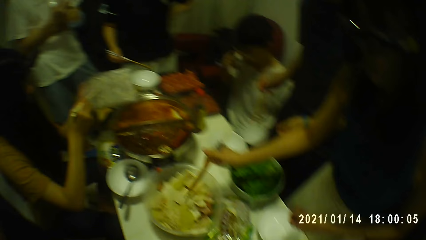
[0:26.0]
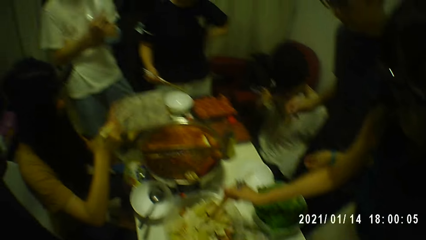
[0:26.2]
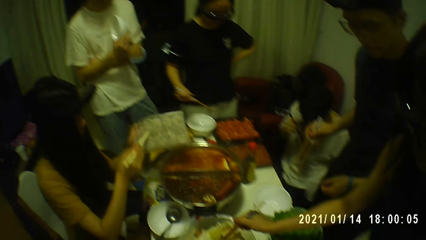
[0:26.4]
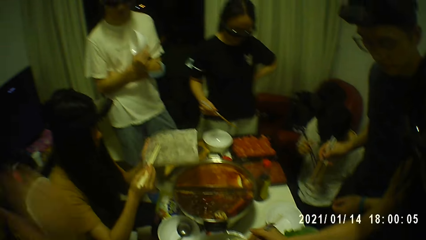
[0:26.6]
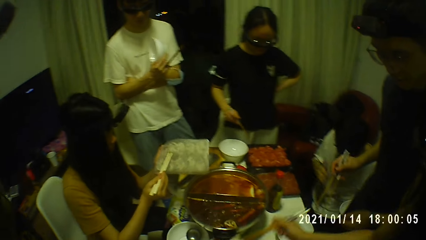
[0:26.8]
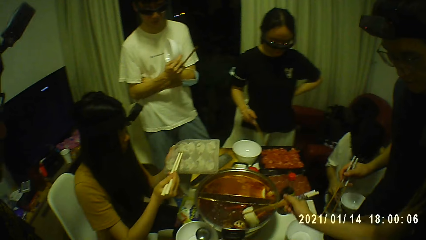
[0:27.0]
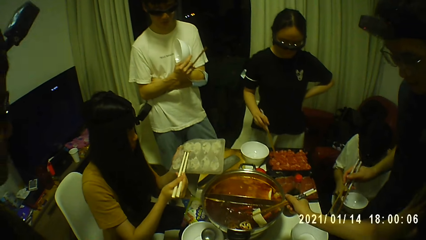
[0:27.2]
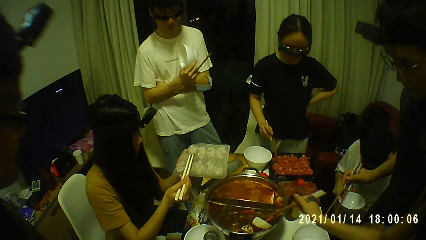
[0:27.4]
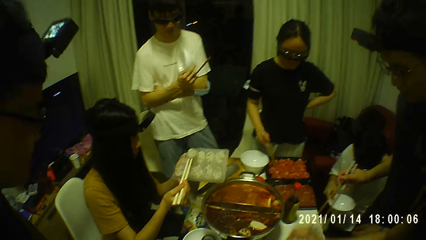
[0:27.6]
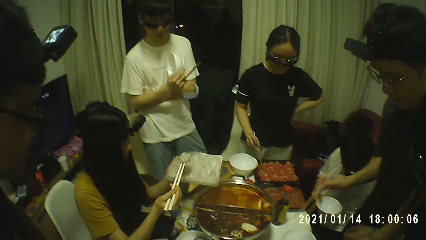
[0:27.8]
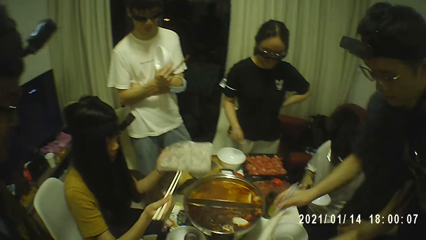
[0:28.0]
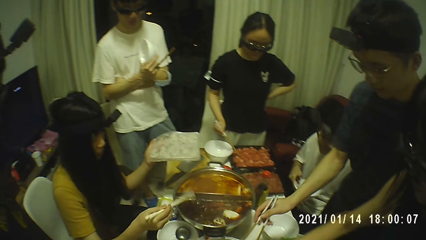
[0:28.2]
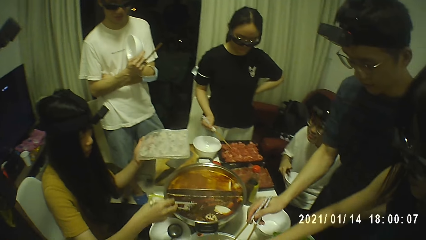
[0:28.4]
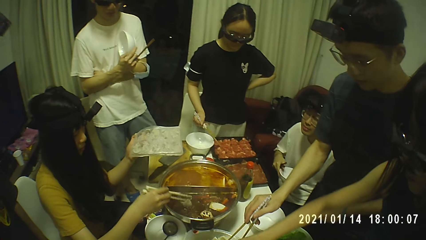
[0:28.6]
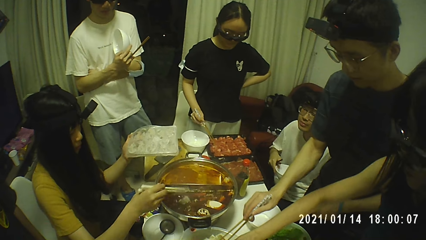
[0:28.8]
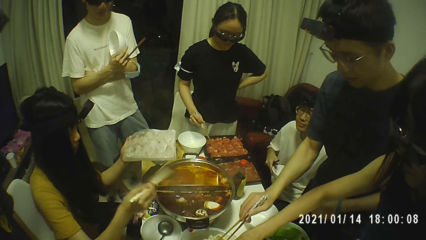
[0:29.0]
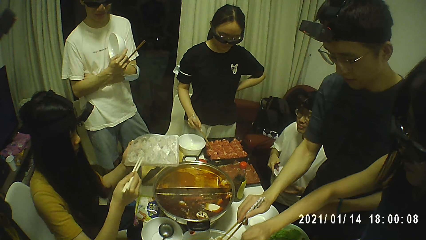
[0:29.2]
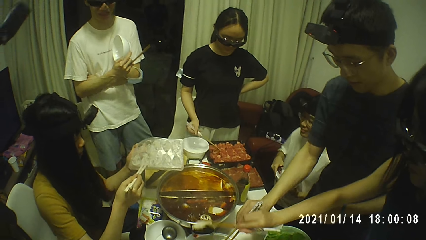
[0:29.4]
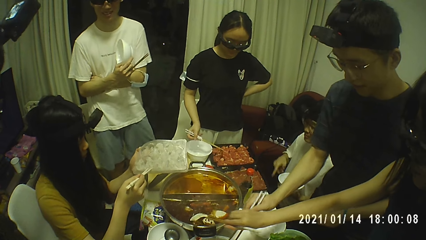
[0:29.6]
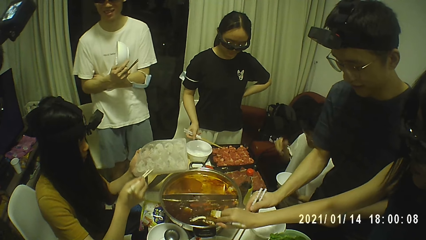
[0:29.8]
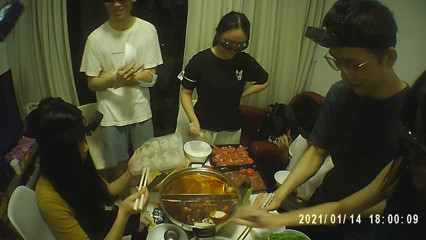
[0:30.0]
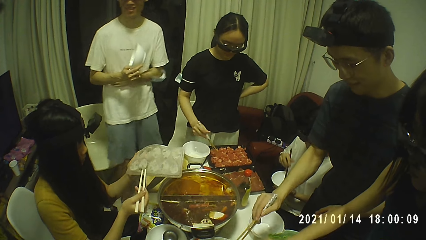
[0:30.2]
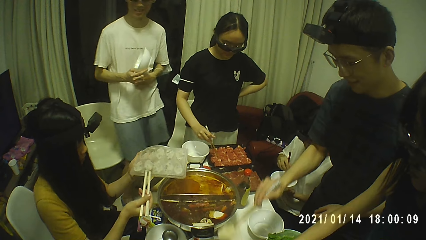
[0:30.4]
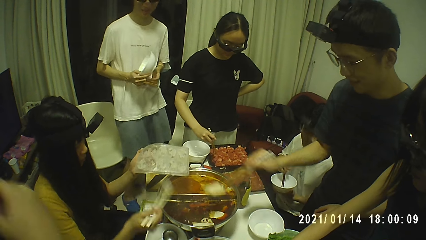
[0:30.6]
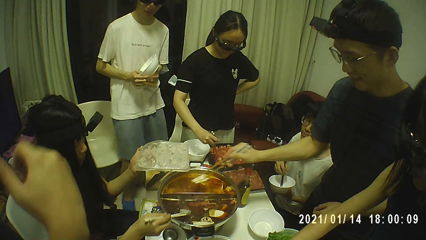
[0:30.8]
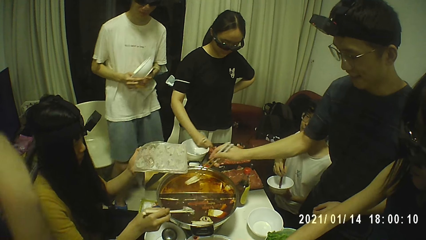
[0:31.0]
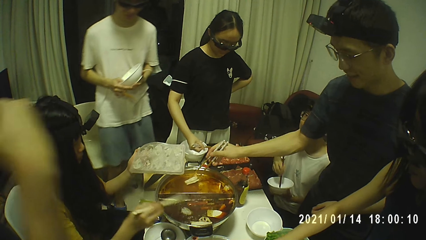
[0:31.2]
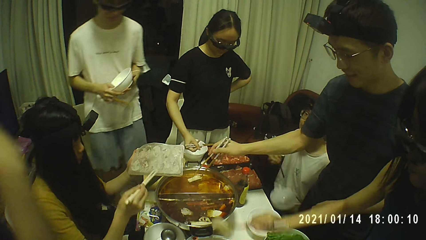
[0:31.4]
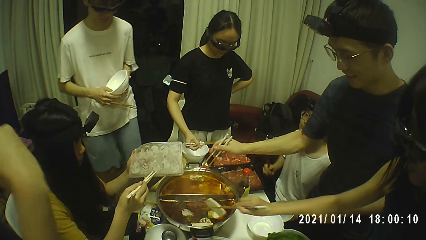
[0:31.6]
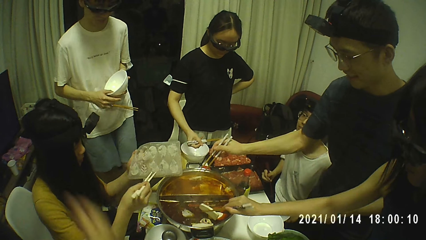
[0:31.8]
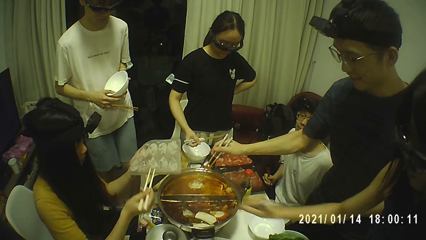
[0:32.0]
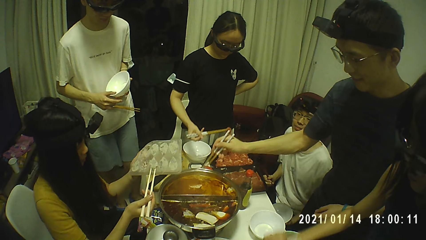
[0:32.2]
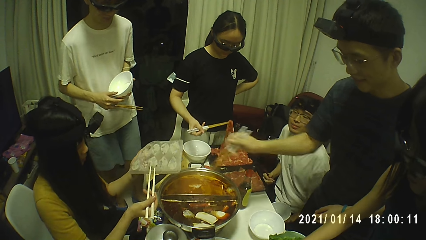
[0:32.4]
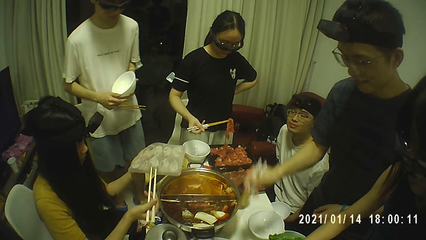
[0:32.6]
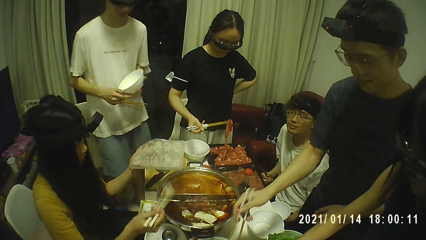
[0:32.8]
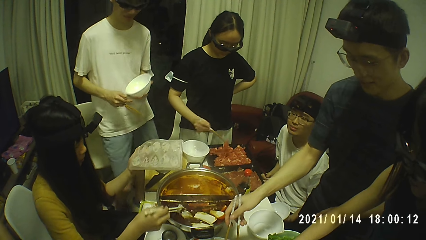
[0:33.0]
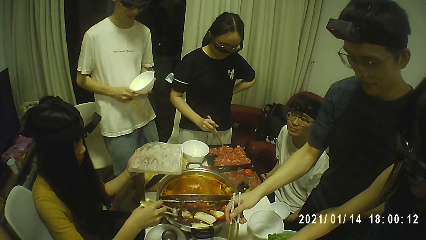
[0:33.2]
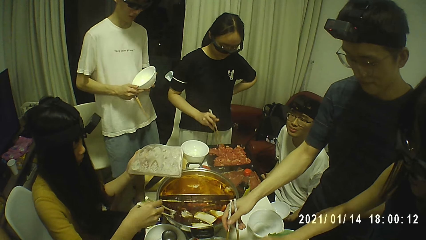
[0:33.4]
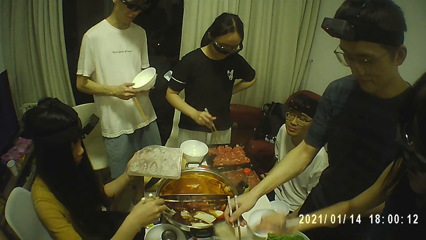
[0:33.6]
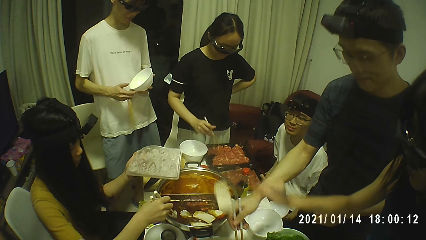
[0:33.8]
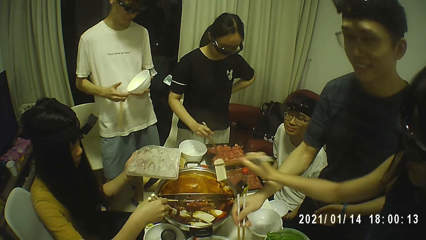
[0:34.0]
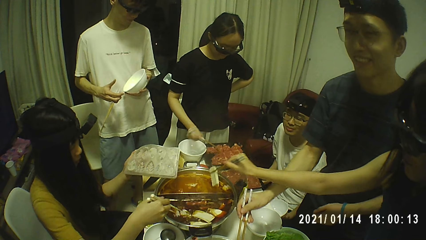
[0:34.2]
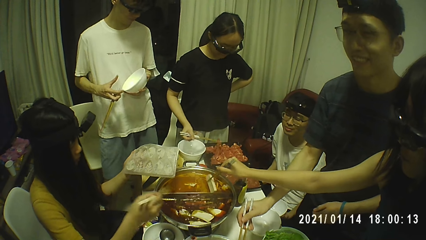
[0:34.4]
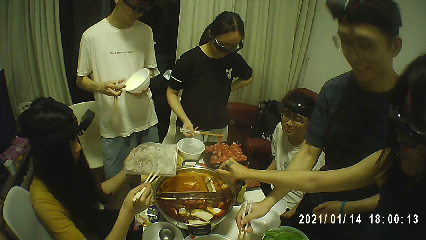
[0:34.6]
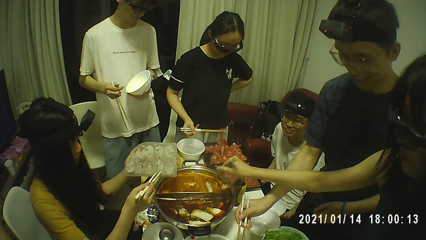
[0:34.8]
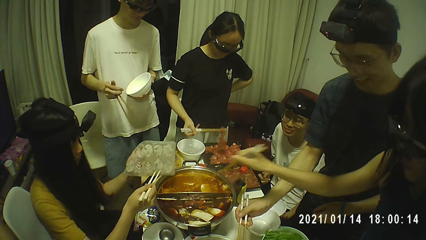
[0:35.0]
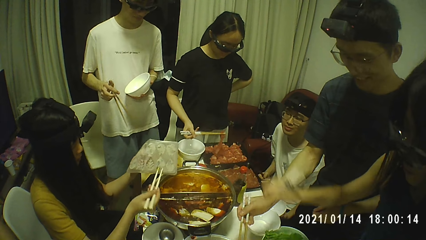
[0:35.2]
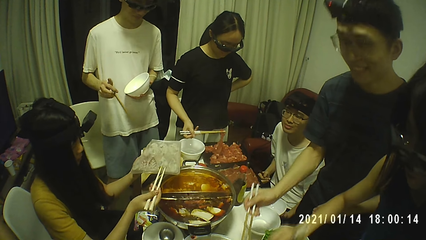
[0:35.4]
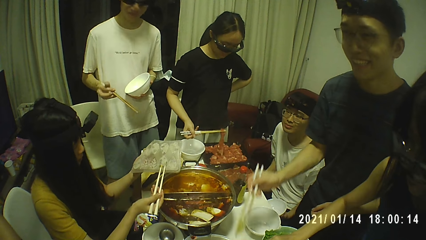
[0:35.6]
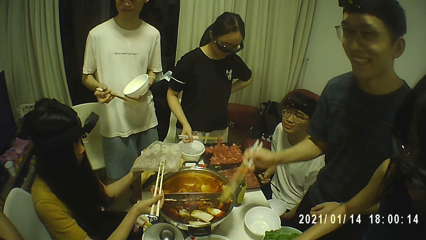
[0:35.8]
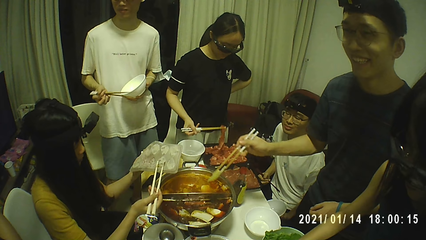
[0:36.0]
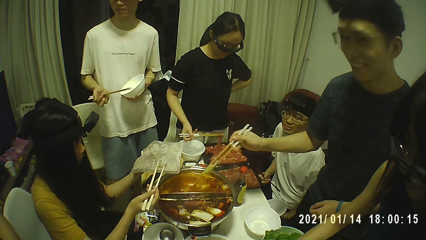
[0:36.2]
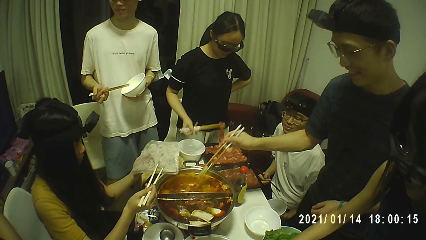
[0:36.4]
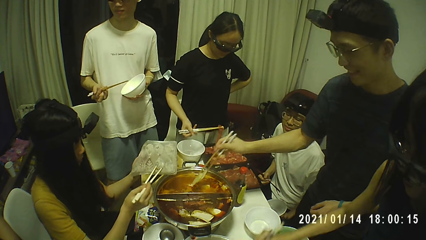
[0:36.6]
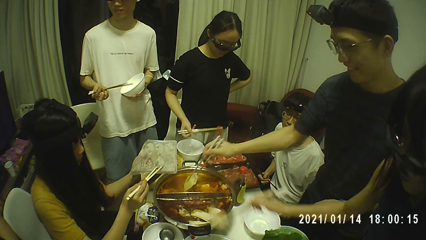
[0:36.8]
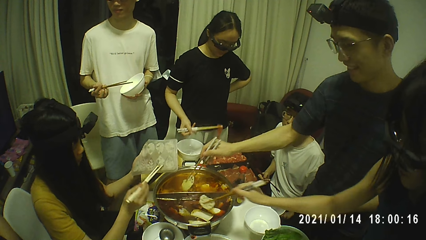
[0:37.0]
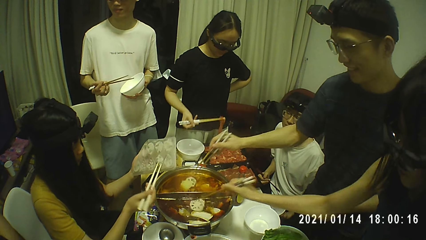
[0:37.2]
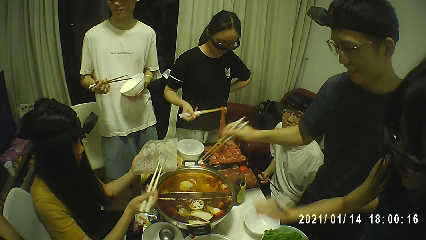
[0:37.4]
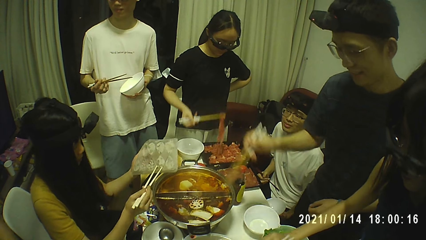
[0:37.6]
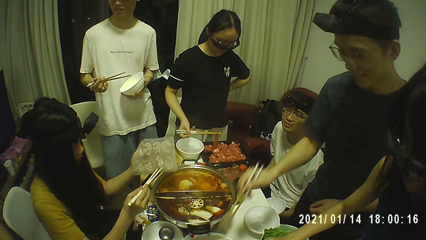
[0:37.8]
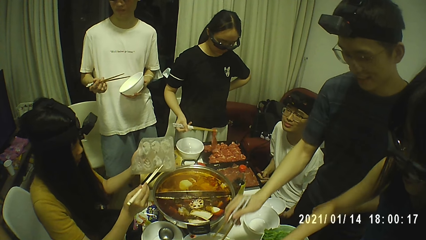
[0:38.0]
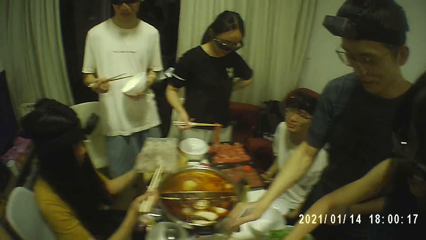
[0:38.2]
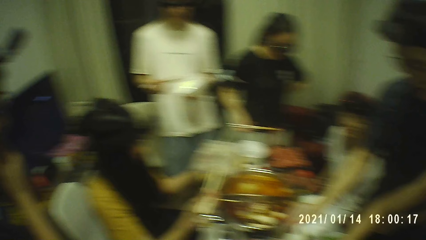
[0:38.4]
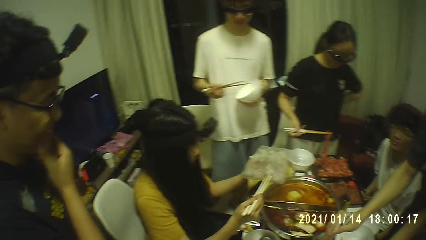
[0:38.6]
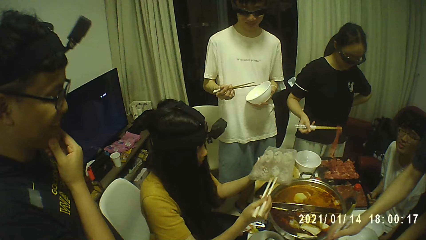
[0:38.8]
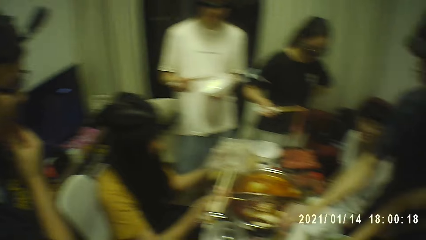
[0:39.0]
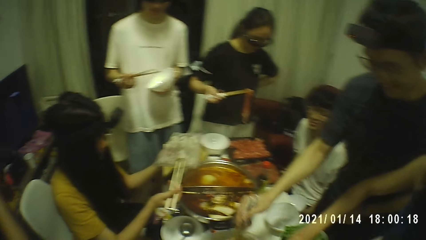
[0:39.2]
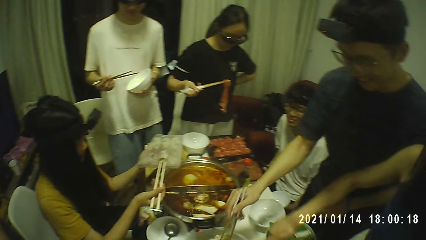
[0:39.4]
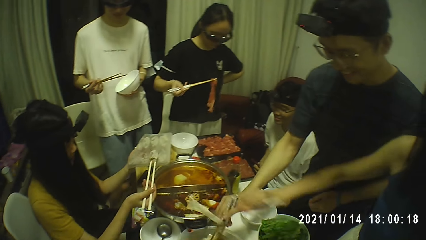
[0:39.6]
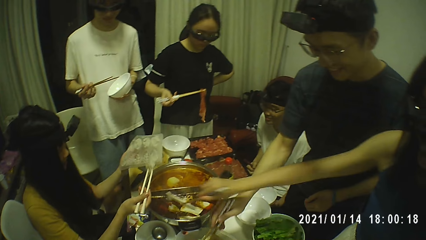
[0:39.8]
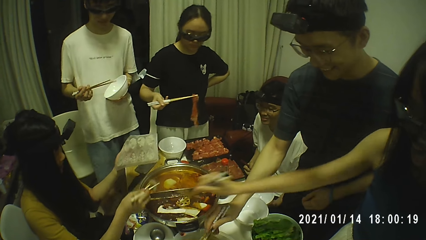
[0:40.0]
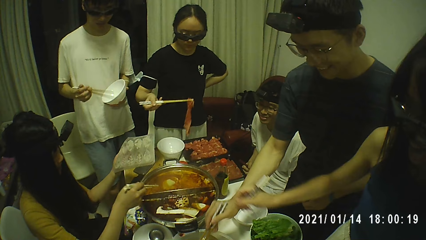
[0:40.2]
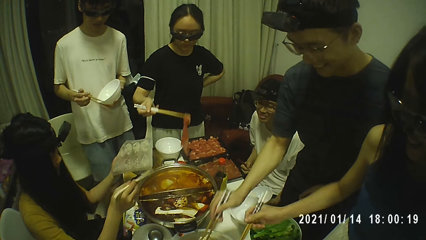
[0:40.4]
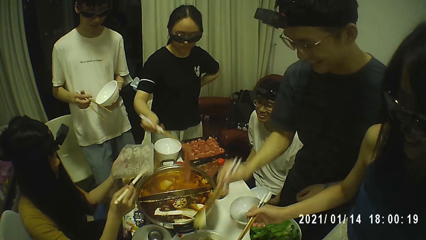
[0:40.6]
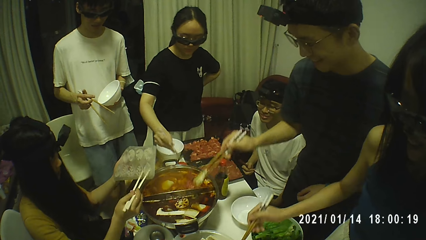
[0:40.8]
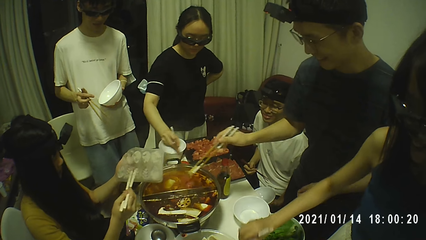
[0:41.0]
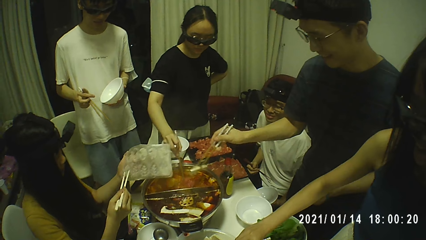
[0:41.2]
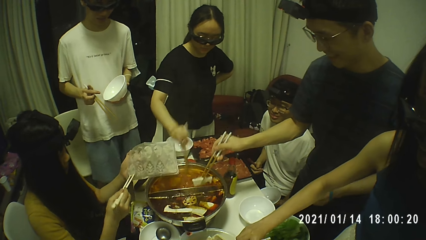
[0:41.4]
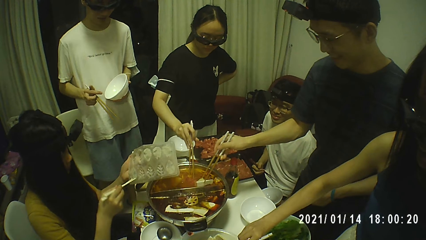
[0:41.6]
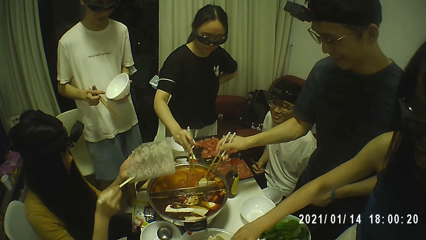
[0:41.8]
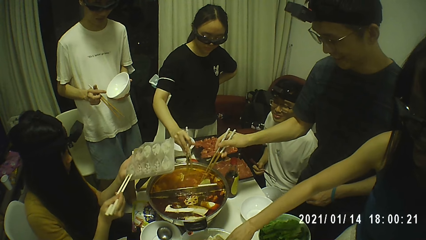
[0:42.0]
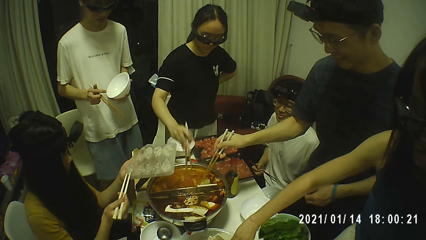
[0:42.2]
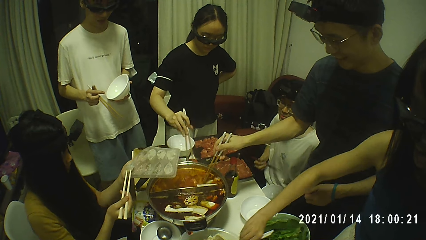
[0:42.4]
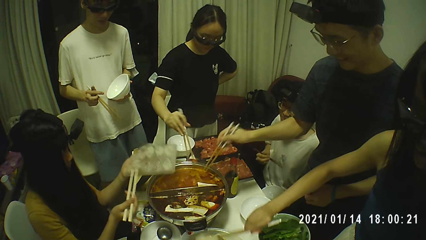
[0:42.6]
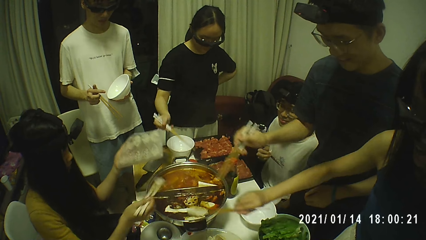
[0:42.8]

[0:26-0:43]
A woman puts some bamboo shoot into the hot pot with the chopsticks with her right hand. A man puts some vegetables into the hot pot with the chopsticks. A person removes food with a chopstick. The man puts some vegetables into the hot pot with the chopsticks again. Another woman picks up some thin meat from a tray with the chopsticks with her right hand. The first woman puts some bamboo shoot into the hot pot with the chopsticks with her right hand. She puts some bamboo shoot into the hot pot again. A third woman puts the dumplings into the hot pot on the table with the chopsticks.
